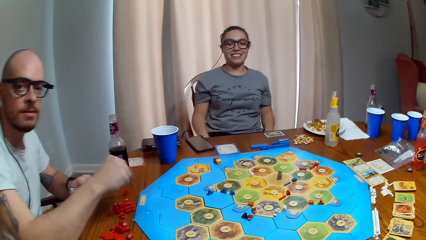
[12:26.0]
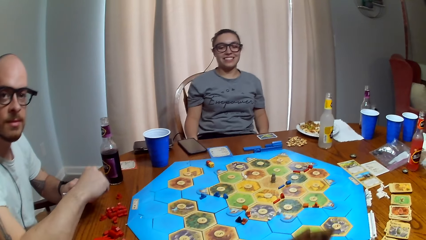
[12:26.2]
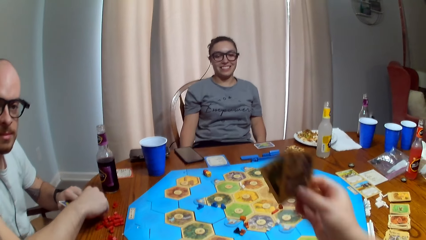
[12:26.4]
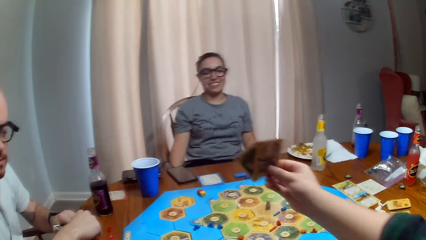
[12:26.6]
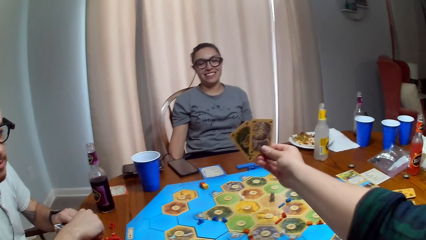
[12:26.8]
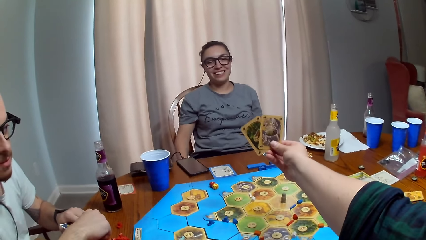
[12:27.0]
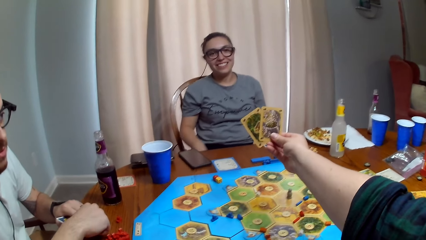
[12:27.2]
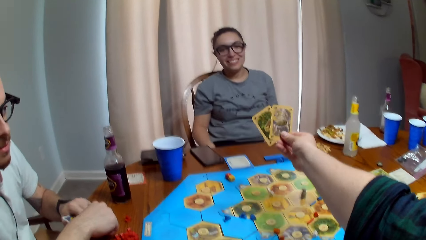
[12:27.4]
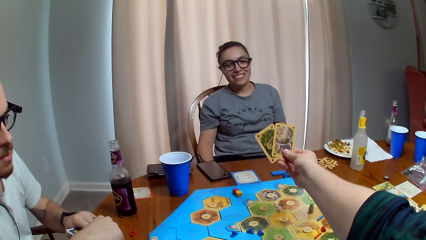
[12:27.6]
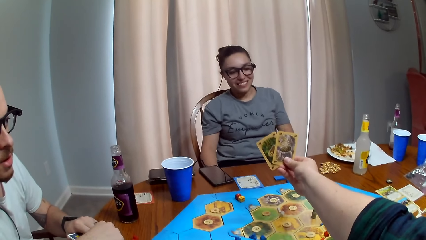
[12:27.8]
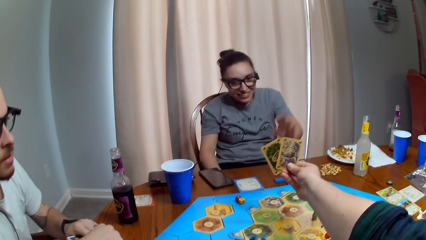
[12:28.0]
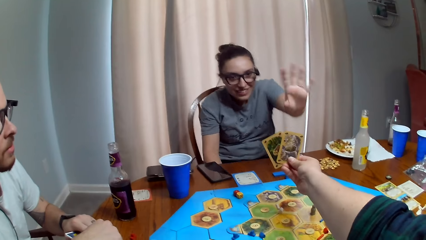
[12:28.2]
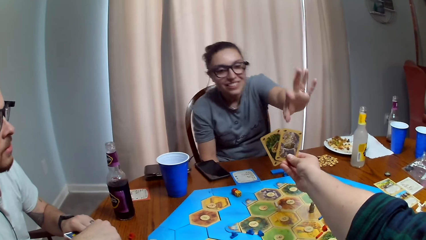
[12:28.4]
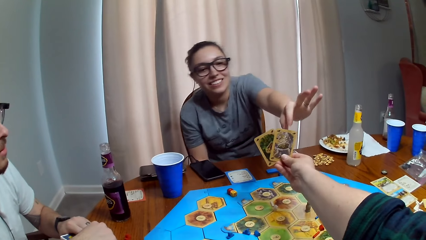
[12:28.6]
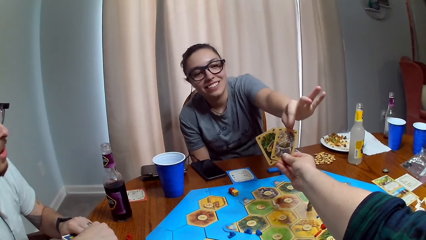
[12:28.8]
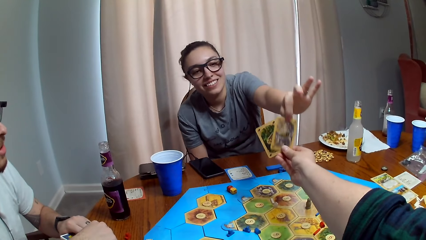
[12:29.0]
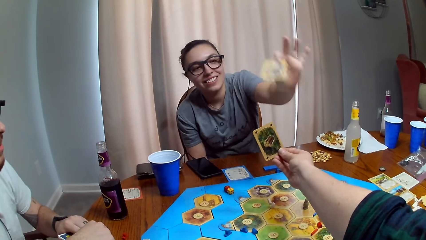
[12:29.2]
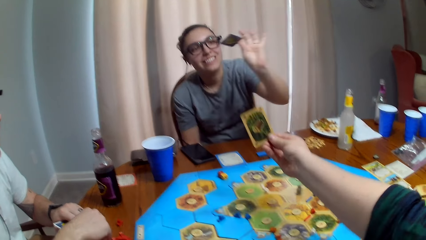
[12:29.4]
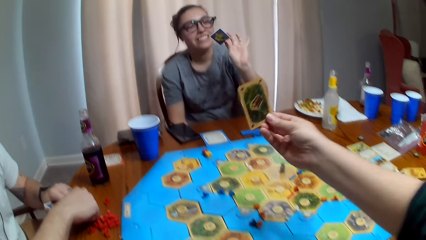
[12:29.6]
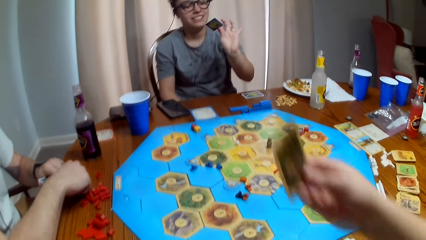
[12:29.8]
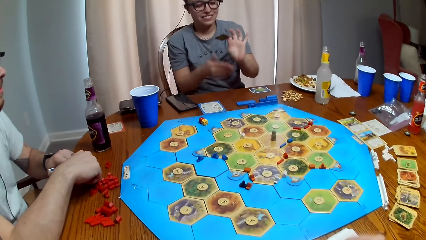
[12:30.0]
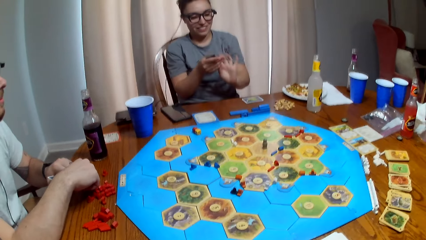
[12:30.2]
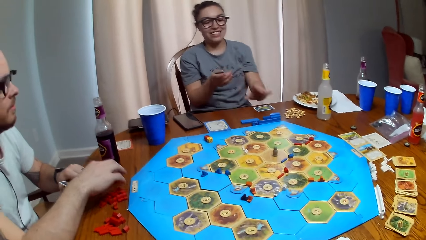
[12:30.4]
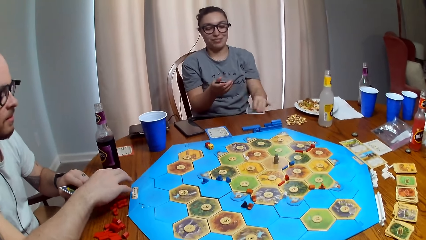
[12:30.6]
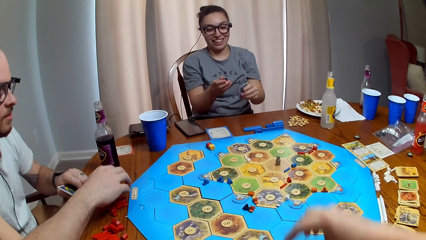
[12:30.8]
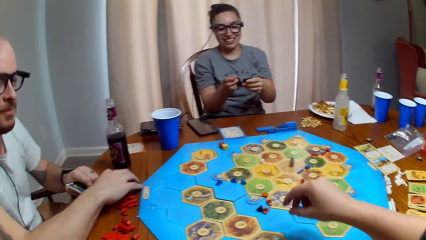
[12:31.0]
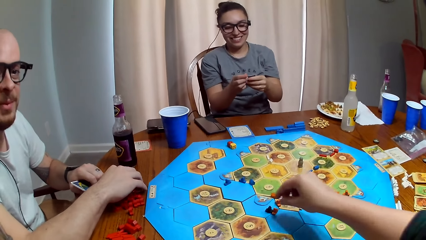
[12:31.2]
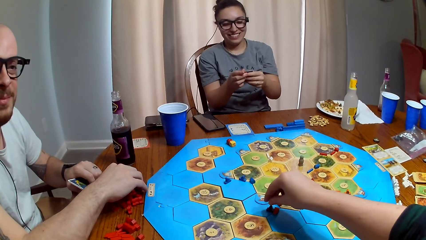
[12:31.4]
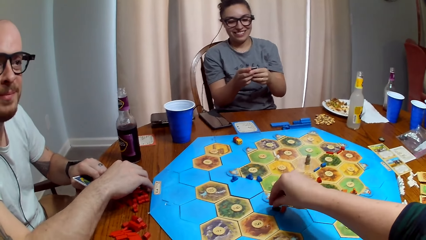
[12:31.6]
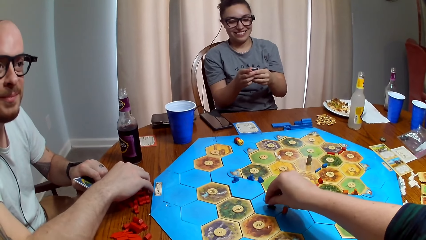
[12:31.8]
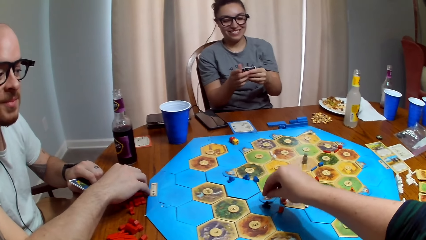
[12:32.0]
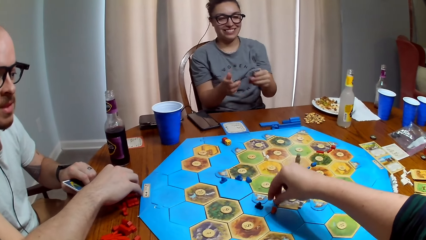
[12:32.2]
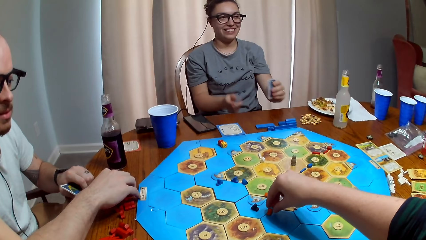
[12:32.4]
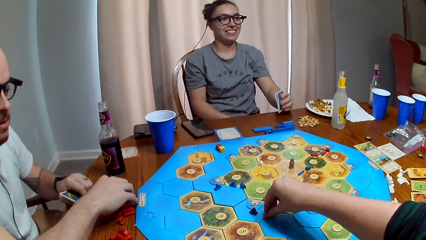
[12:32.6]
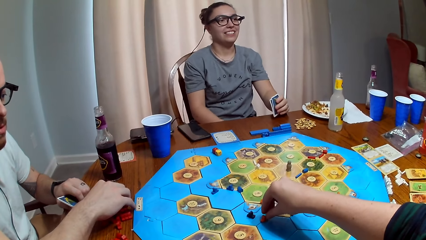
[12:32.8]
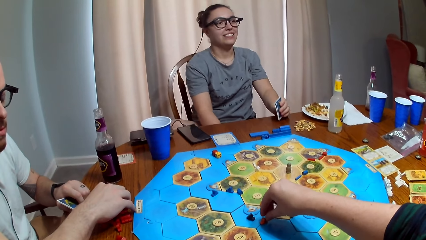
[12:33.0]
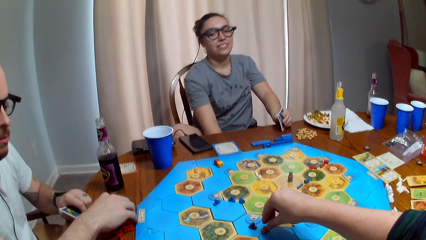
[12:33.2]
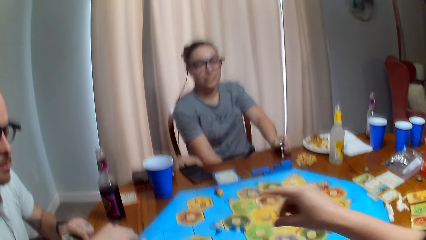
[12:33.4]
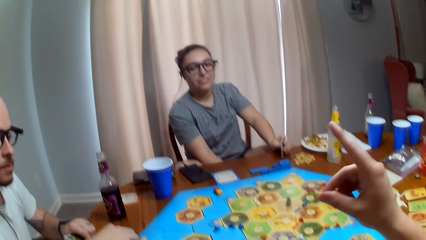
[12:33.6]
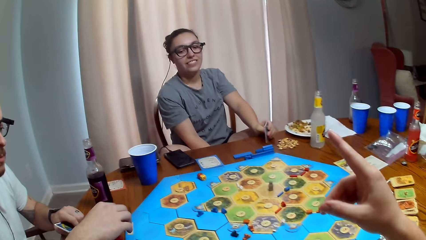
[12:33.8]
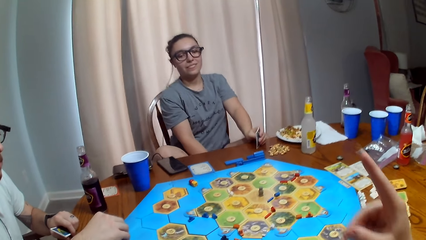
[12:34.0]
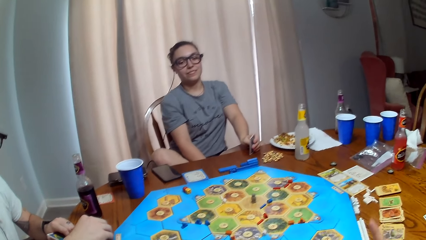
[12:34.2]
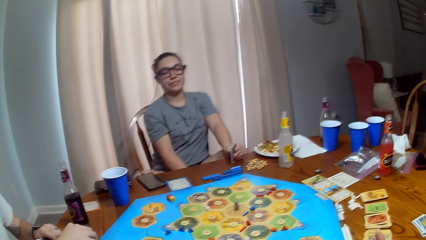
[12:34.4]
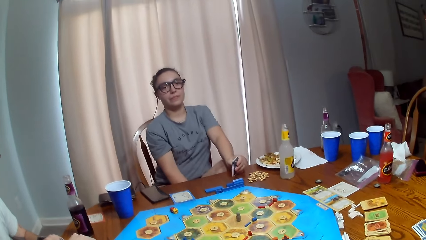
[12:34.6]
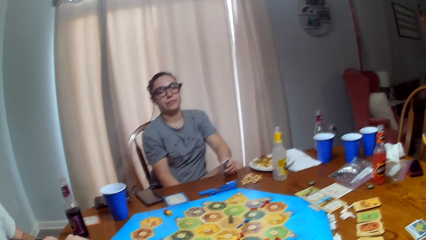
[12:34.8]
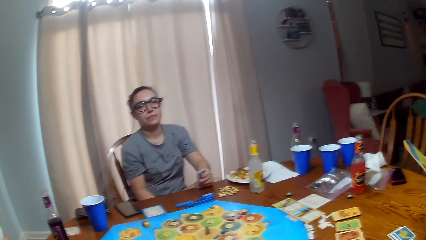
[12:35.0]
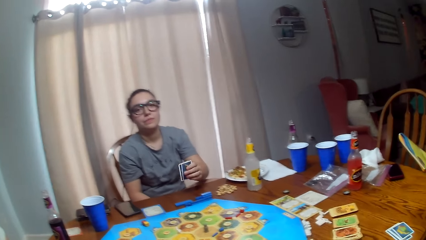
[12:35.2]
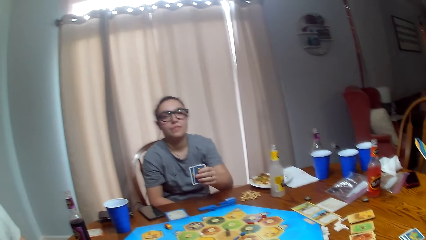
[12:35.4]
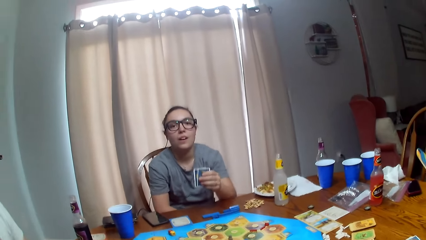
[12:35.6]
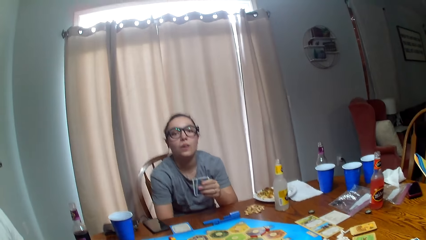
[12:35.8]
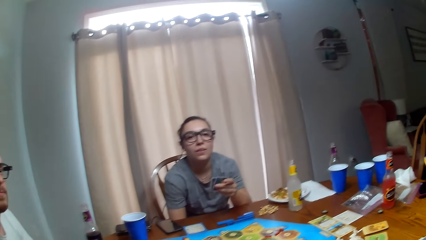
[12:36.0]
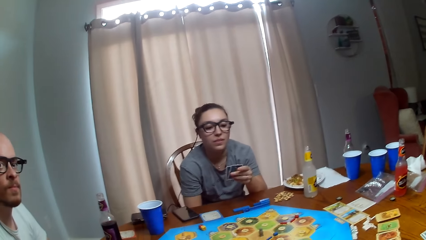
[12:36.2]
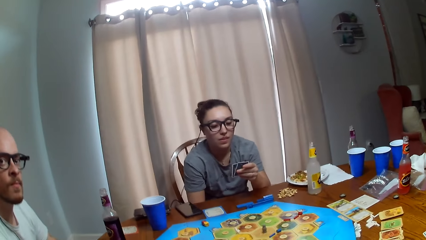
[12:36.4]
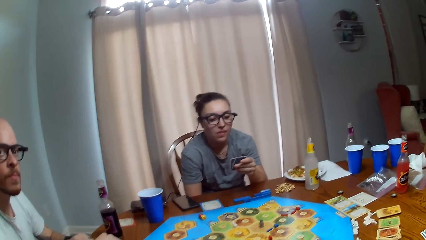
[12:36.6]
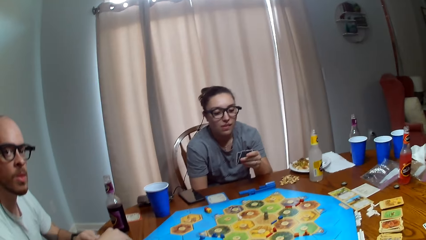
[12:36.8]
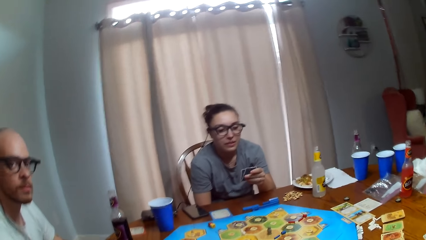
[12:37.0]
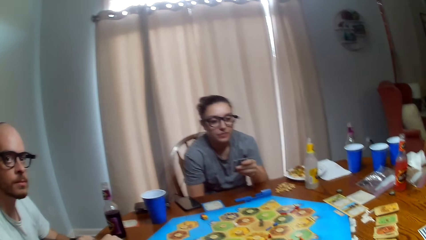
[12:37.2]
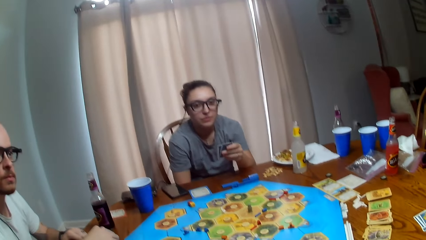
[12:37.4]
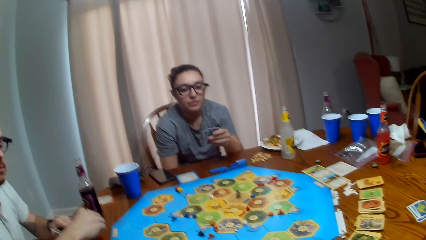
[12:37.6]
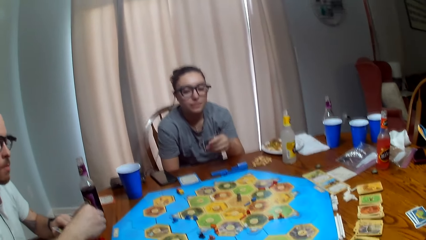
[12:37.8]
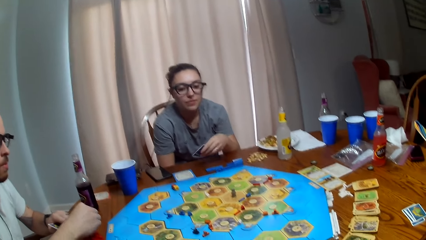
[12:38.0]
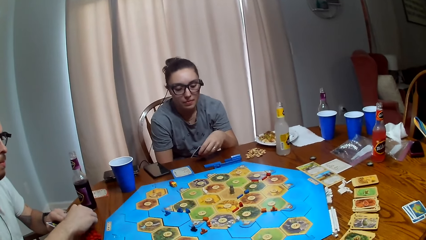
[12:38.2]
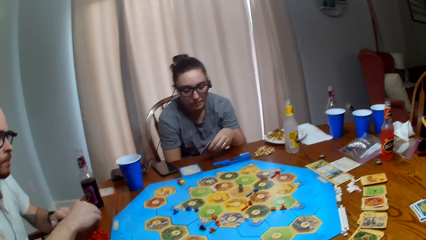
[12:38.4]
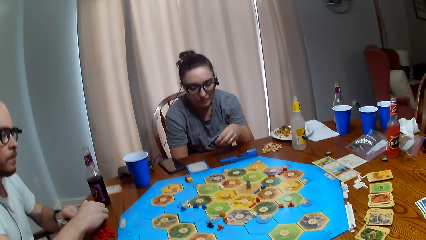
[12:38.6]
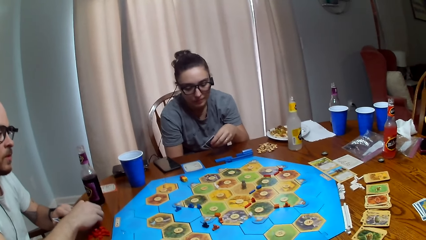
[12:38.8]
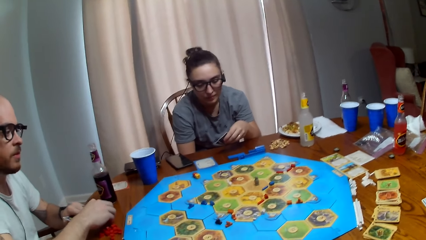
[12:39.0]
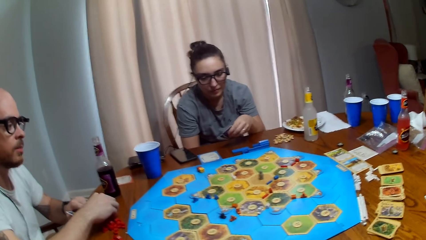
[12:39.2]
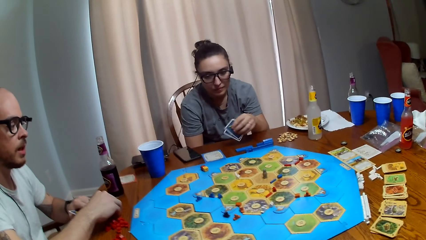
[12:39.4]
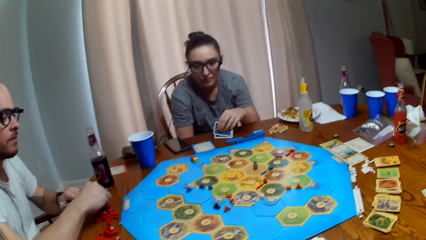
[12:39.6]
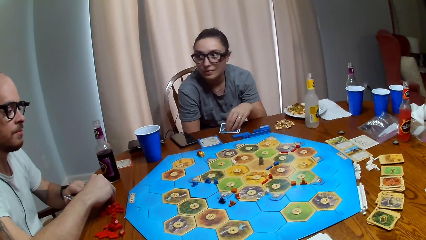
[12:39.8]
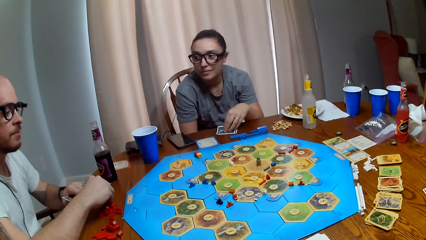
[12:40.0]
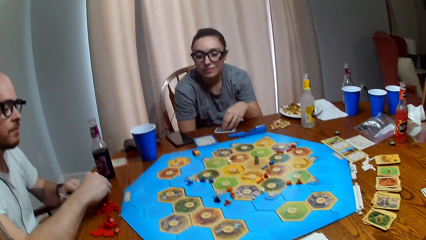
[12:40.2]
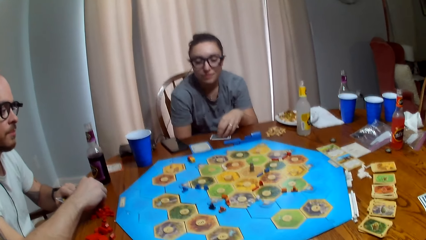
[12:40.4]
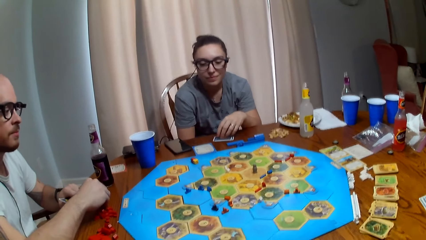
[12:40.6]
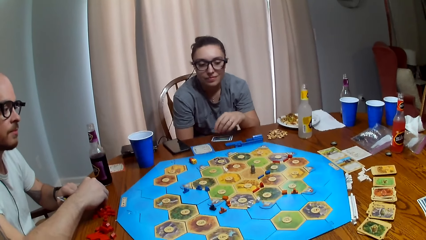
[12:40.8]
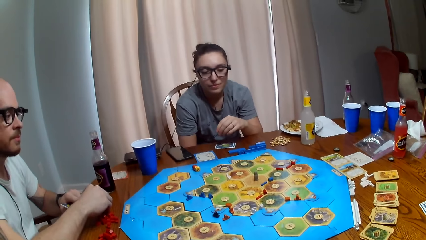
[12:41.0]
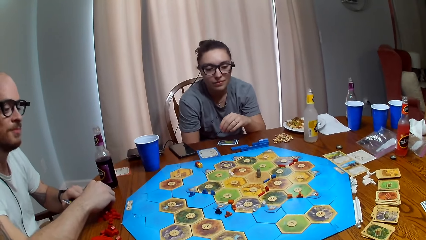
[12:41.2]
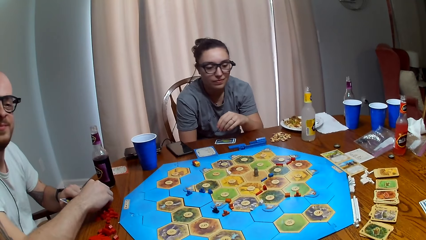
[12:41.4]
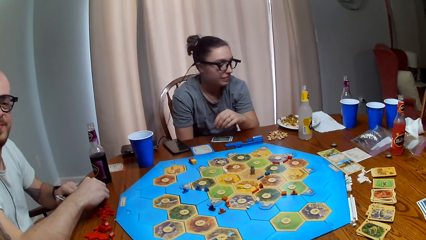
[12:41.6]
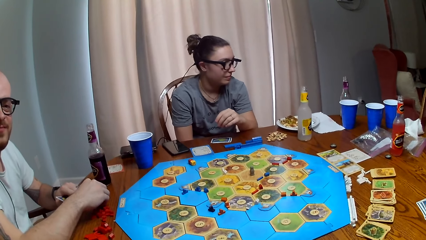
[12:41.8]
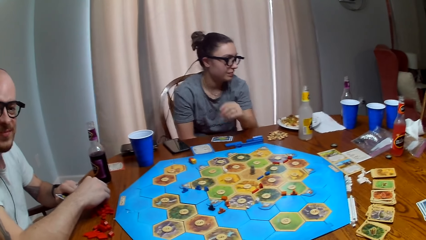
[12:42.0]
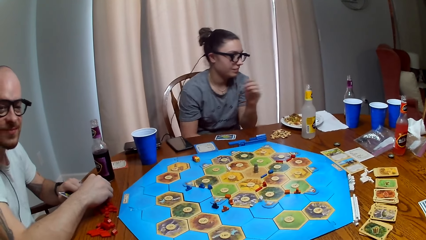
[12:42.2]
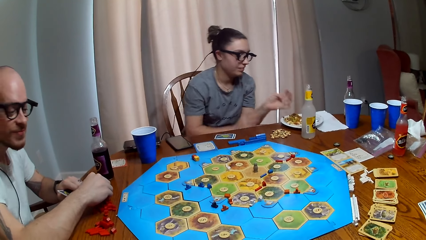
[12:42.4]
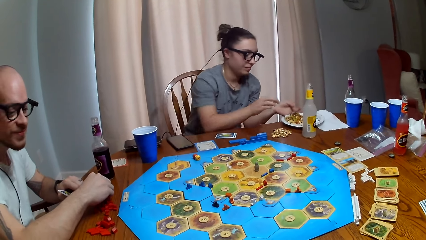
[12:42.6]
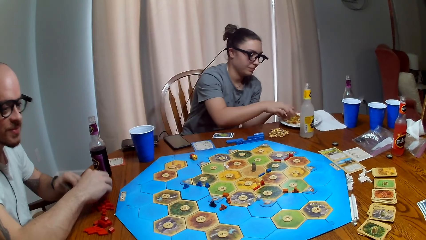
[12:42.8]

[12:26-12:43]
The camera wearer gives a card to a person. They move a brick on the board. Another person dialogues with the camera wearer, a third person and the first person. The camera wearer talks.
